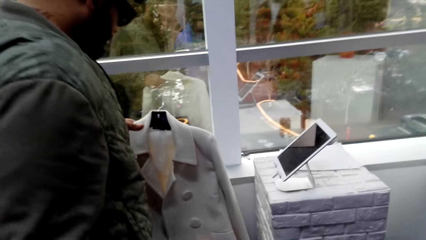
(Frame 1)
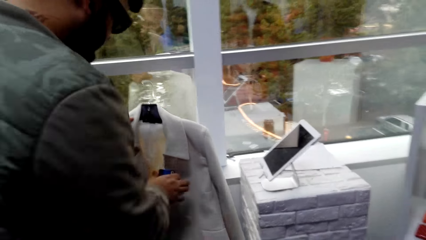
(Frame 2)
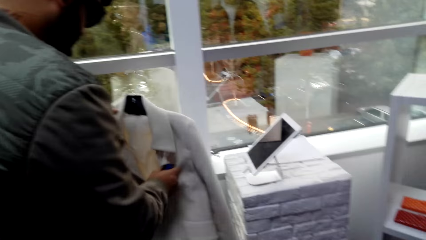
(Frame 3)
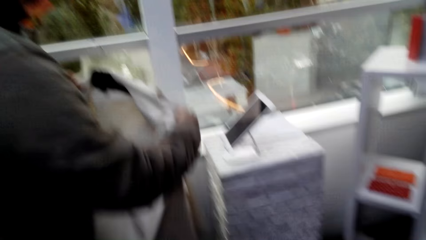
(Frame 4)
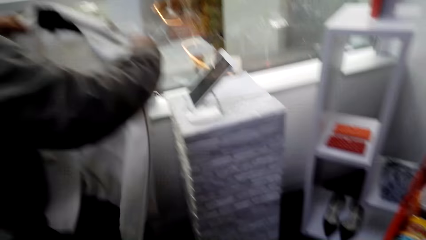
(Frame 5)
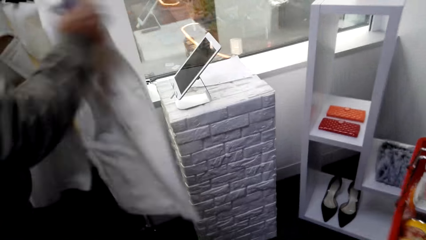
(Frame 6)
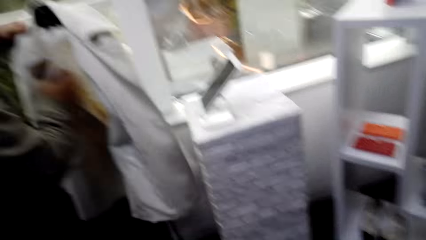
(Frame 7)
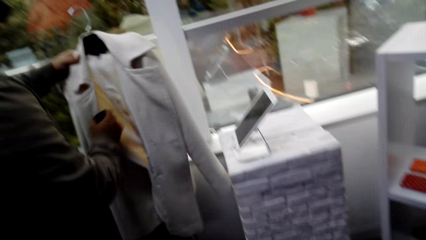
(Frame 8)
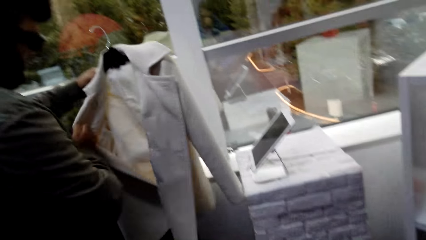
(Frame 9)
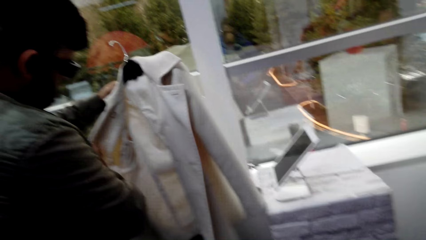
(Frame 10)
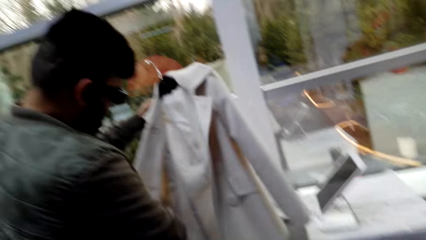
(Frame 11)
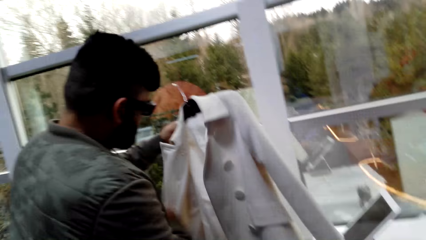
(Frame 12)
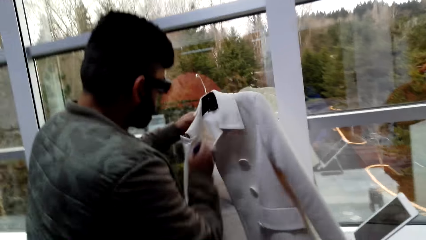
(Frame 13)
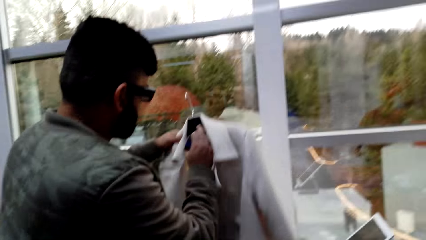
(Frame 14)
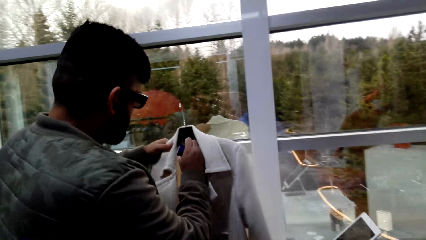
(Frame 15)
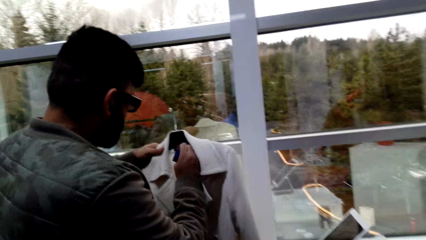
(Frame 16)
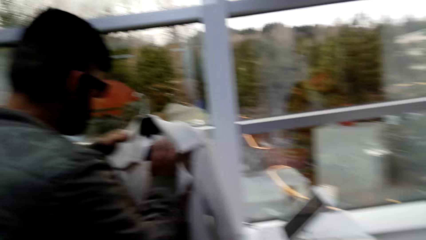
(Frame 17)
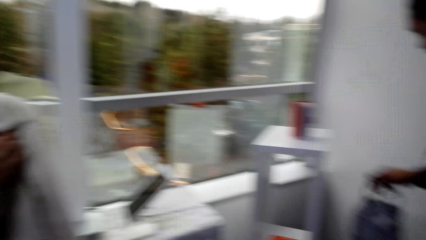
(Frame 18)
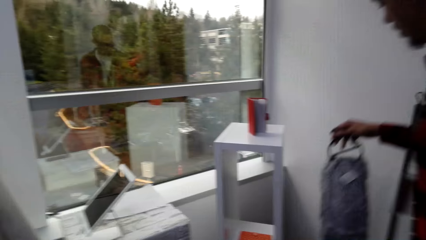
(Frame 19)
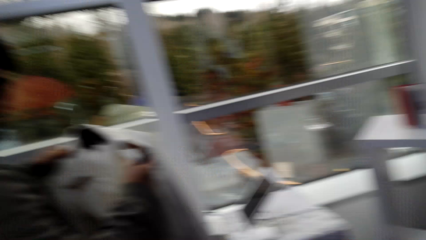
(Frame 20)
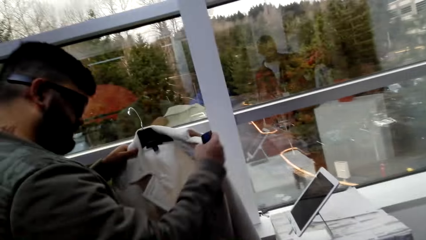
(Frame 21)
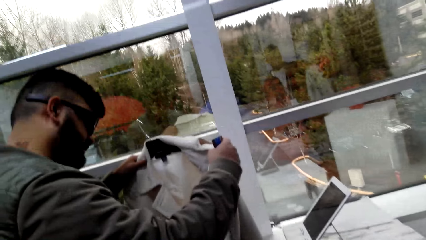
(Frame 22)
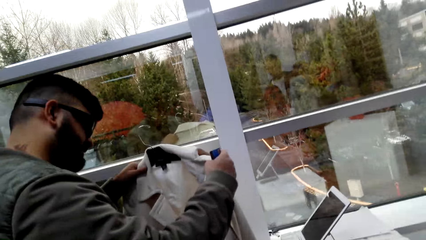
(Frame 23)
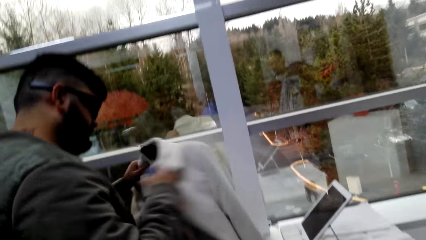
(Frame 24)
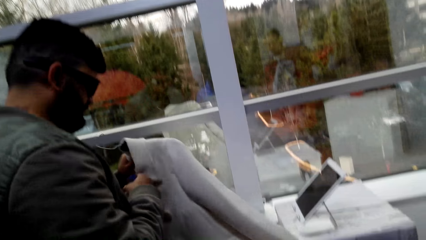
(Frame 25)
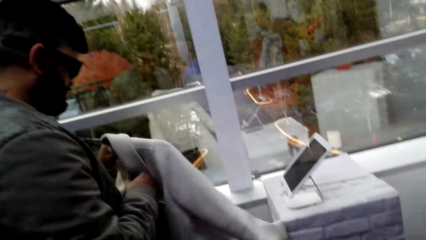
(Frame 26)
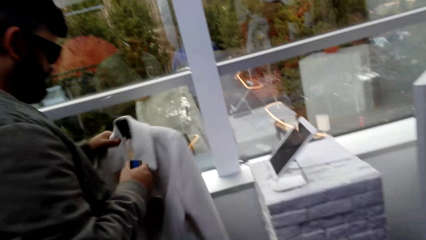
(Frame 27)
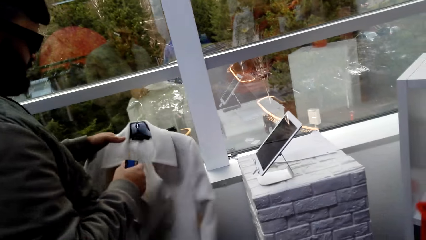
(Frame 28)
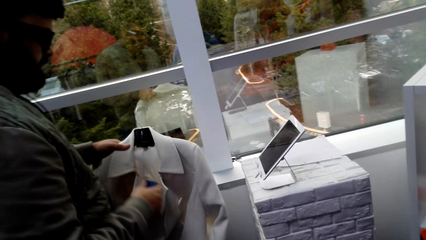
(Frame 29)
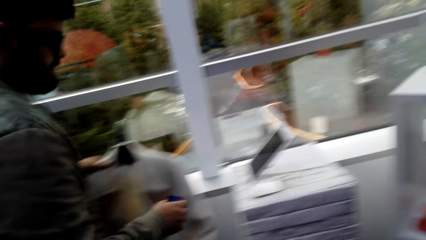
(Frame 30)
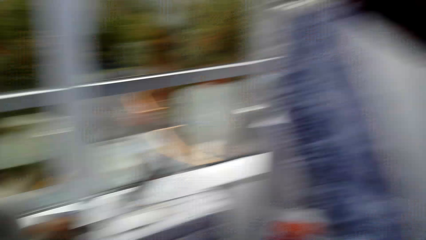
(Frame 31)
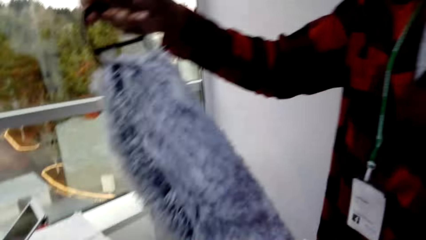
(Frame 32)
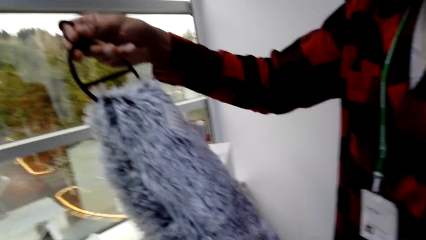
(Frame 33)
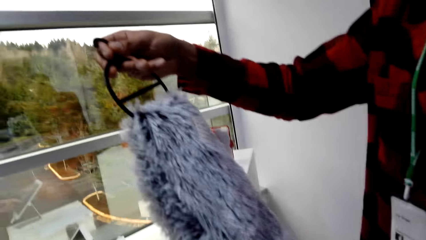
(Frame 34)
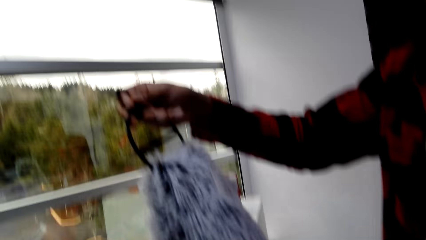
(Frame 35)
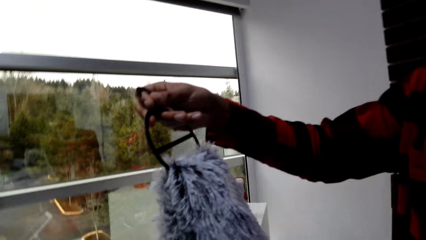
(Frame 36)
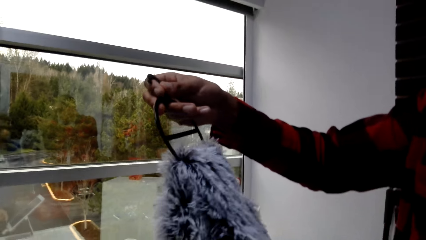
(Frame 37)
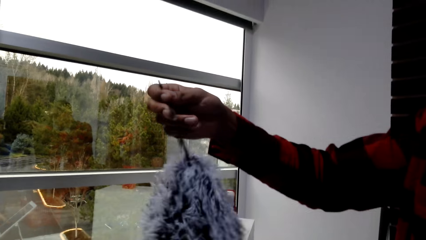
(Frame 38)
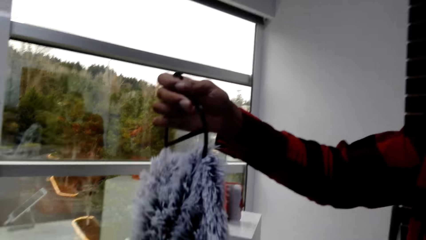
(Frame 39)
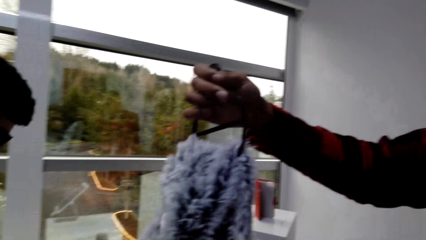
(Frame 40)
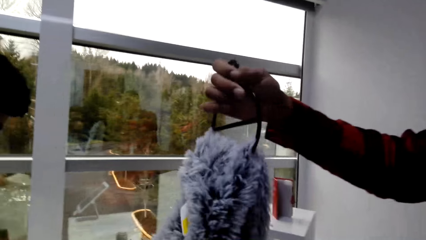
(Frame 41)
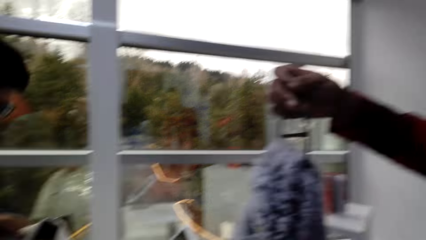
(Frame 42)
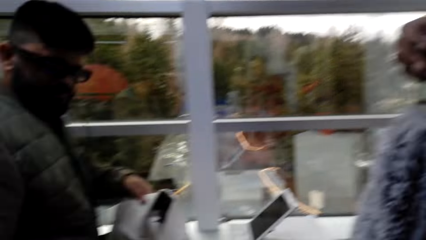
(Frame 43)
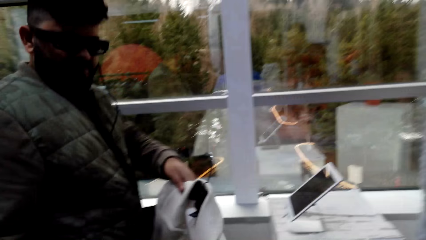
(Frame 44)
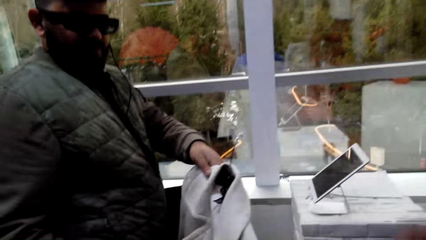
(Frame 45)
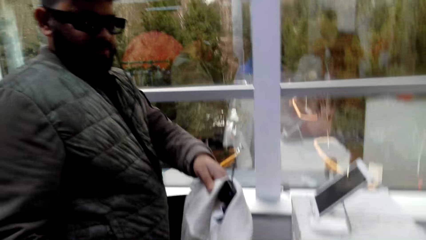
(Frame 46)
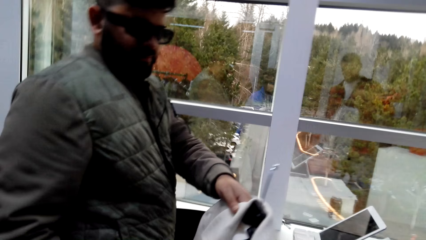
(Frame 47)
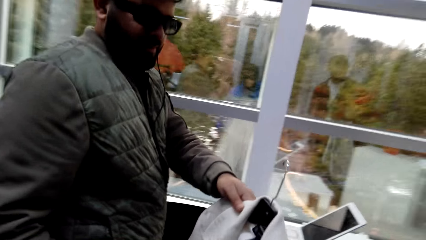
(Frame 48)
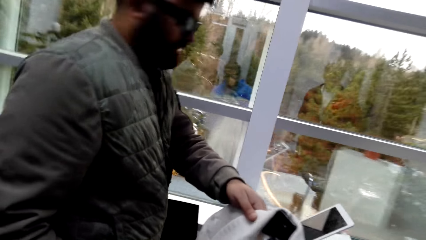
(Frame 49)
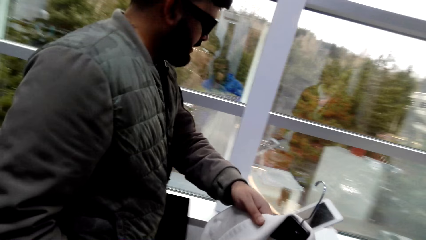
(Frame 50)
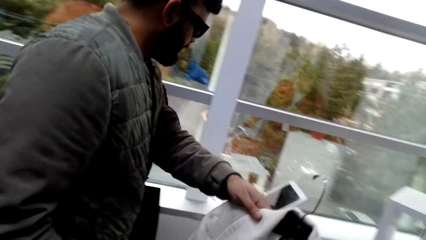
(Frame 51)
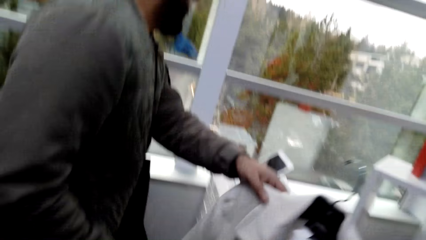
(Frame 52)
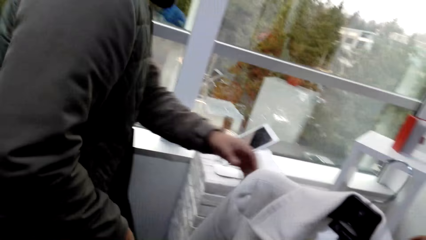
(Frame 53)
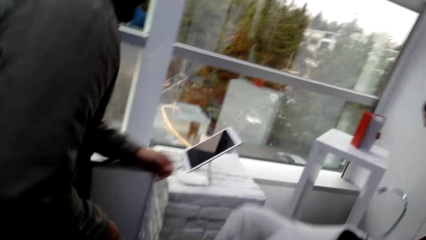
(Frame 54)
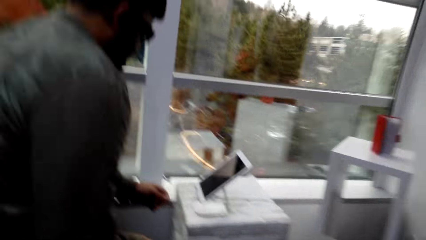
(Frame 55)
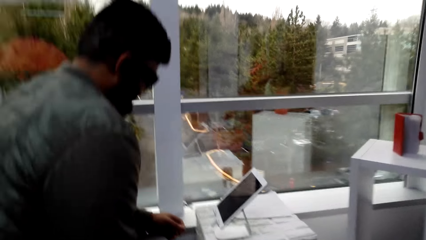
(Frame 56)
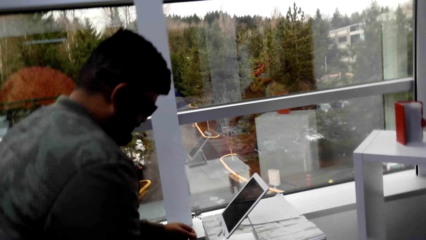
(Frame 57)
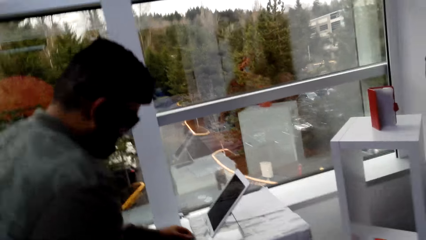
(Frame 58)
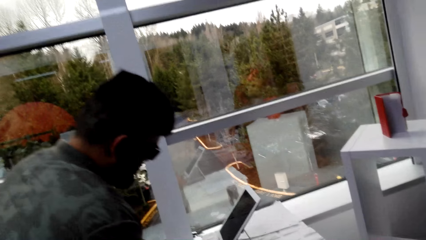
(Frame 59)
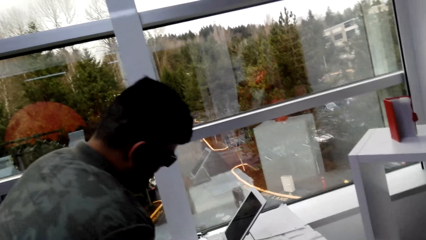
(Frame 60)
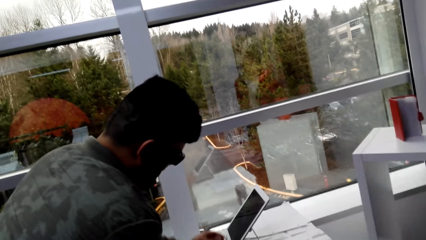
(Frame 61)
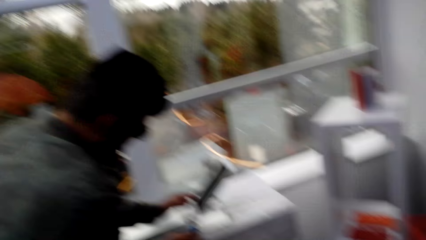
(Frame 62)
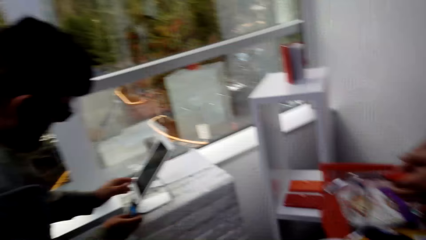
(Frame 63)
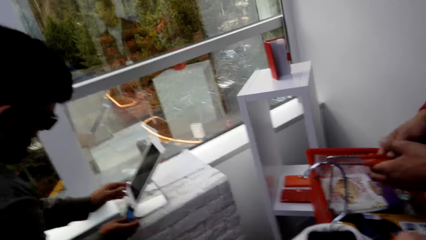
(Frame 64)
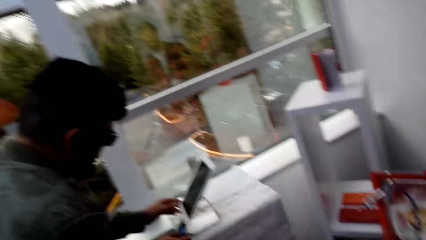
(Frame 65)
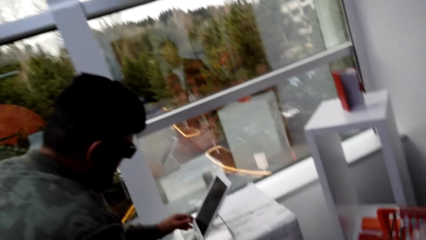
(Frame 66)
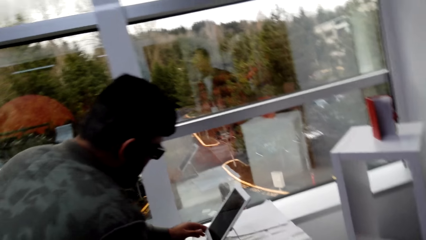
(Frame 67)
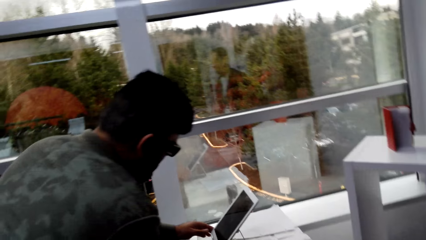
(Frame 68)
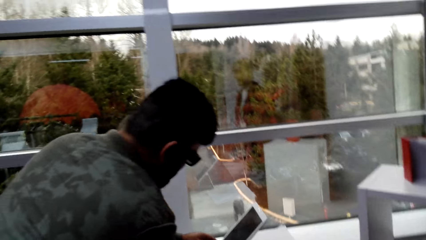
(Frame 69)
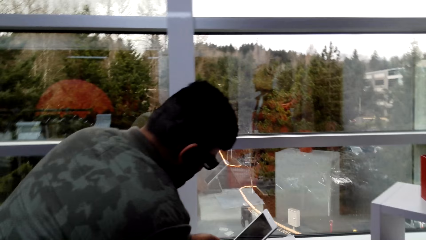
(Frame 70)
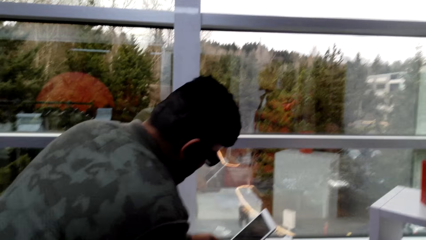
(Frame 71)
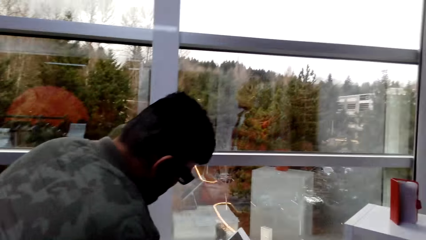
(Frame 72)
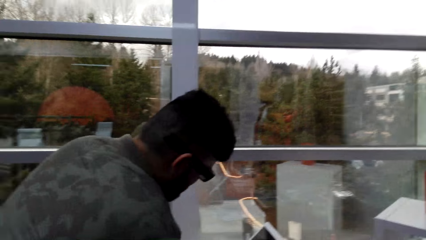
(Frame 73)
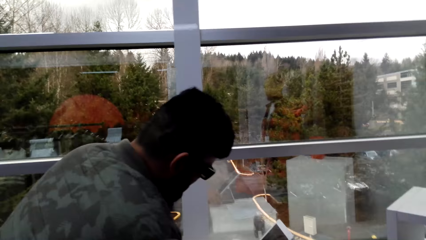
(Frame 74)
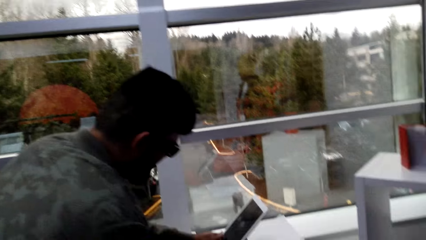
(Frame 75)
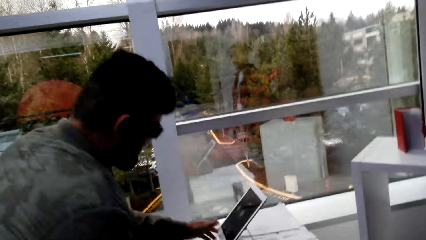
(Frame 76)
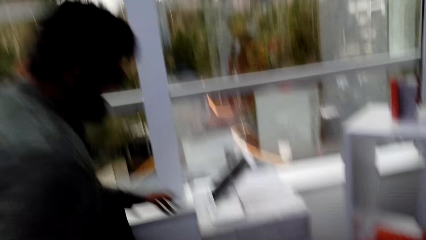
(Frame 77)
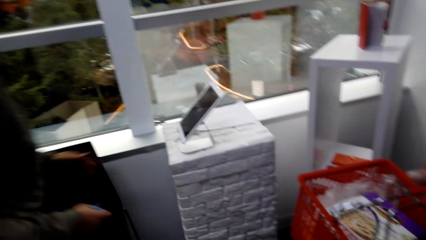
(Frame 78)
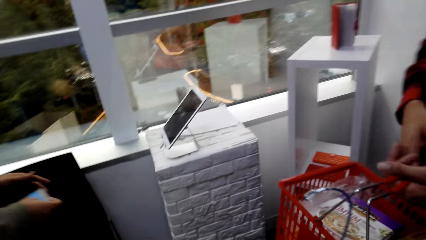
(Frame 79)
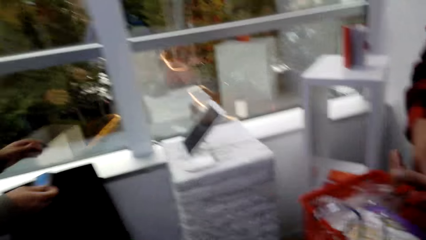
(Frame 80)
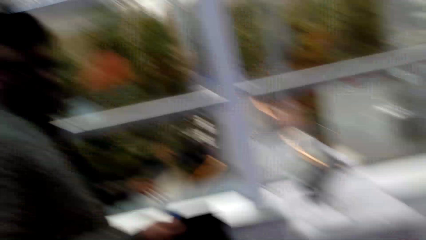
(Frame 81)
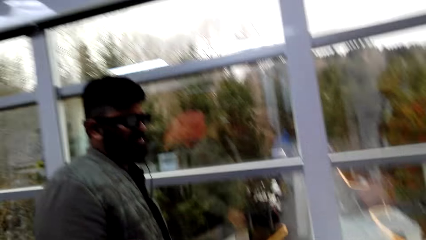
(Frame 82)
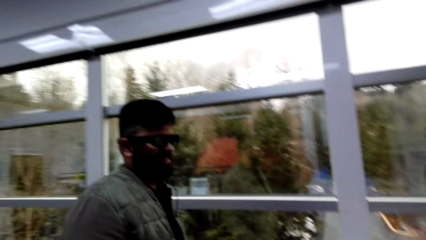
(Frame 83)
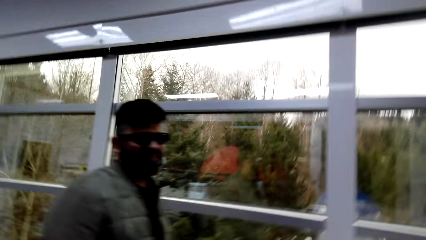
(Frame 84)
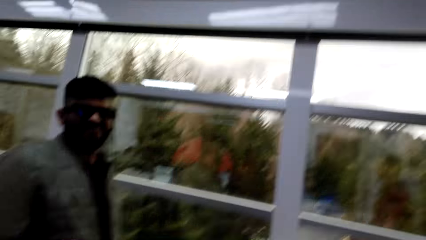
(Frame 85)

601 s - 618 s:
A man checks the cloth. A person holds the cloth. Another man holds the scarf. The camera wearer takes the cloth from the first man.
